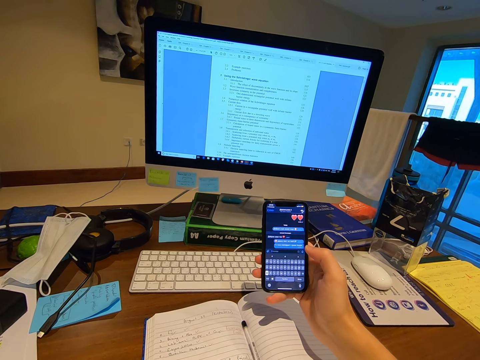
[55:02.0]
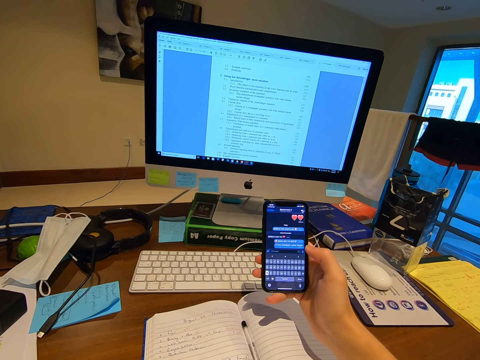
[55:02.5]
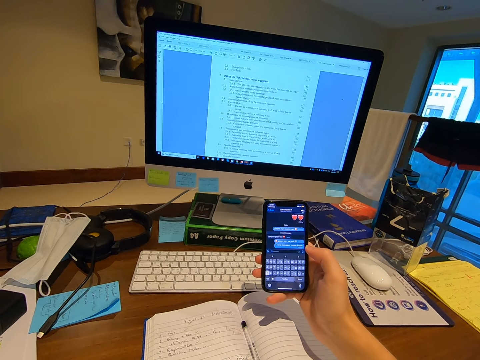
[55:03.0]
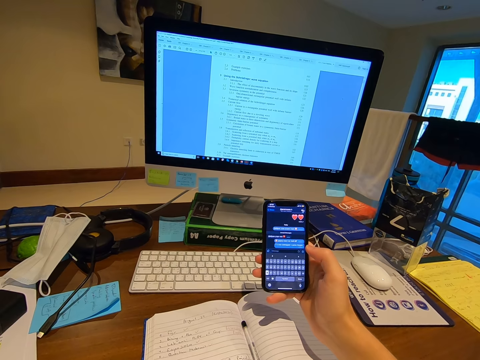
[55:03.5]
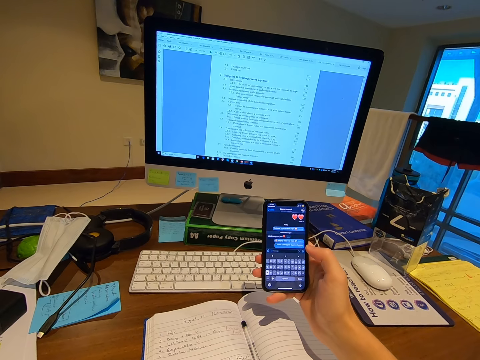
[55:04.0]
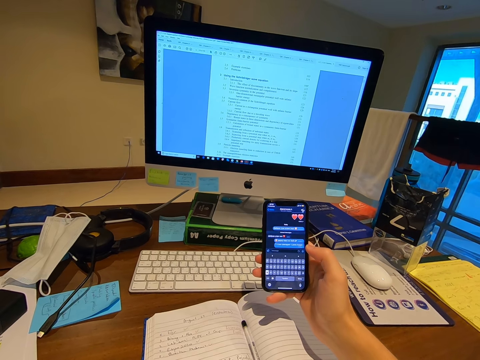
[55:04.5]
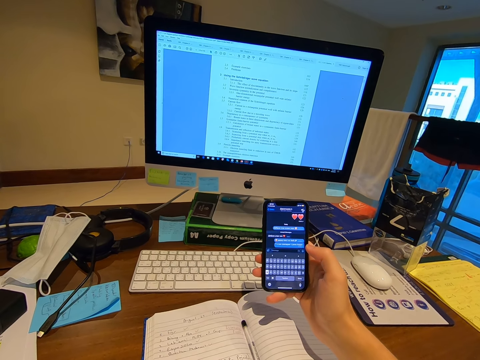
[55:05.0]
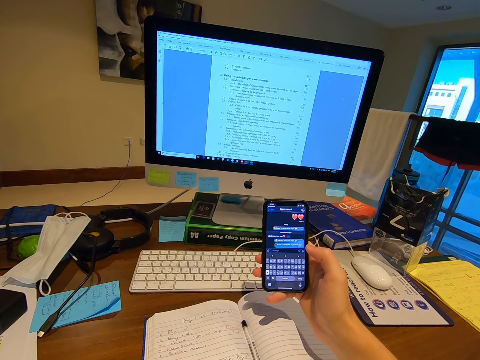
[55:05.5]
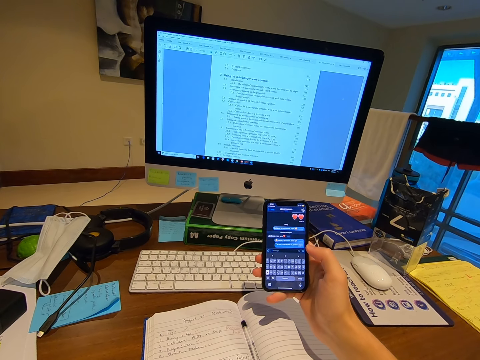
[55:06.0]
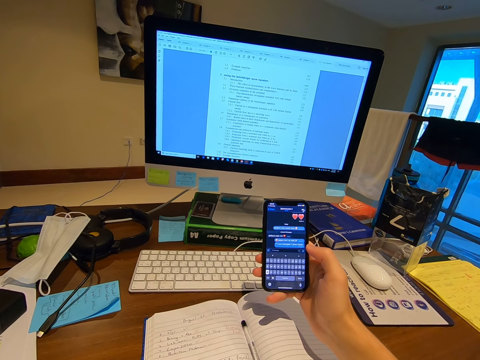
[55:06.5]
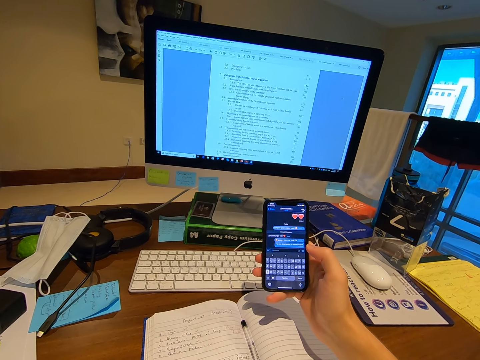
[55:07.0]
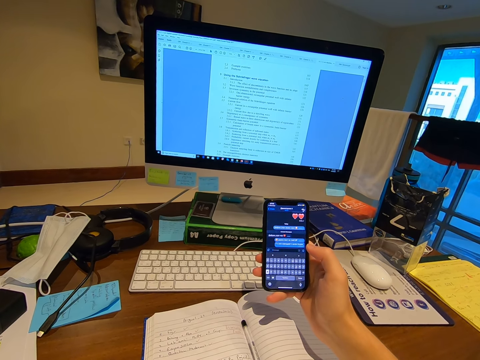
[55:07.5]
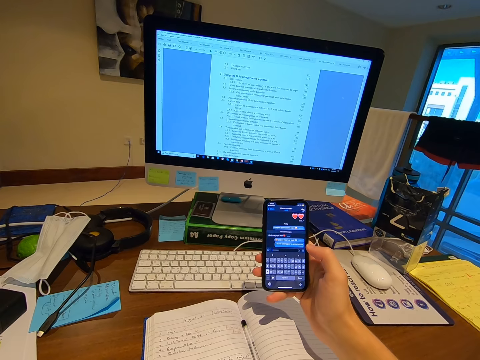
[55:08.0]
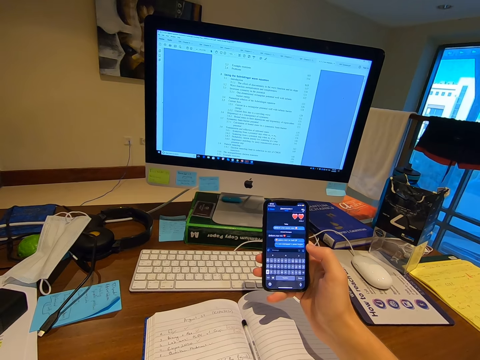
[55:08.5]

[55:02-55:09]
The camera wearer stares at the phone.

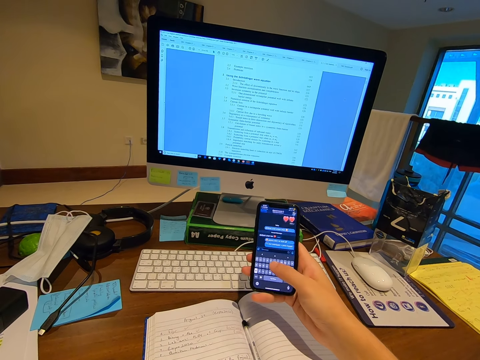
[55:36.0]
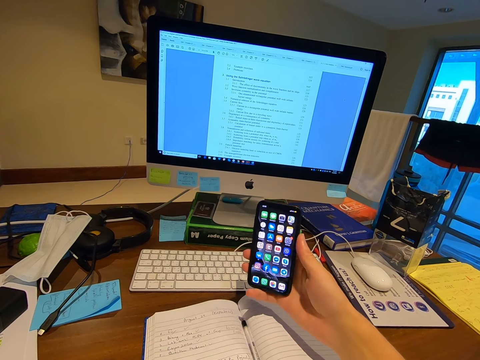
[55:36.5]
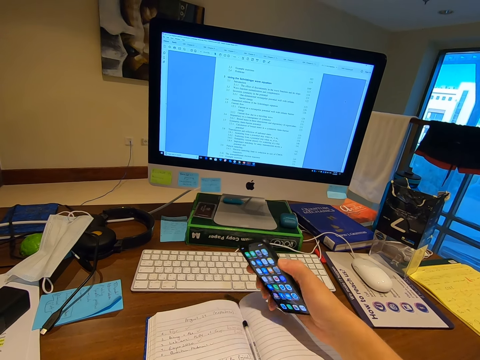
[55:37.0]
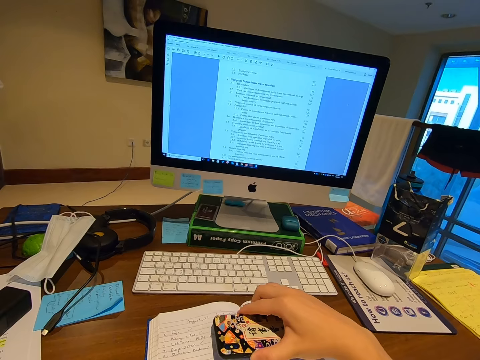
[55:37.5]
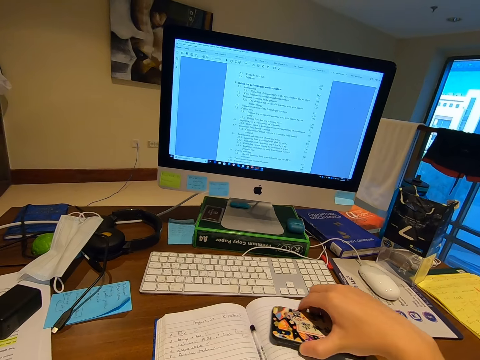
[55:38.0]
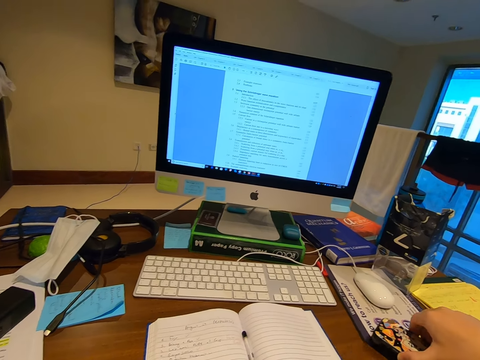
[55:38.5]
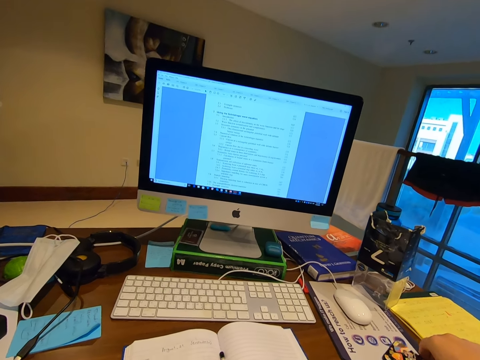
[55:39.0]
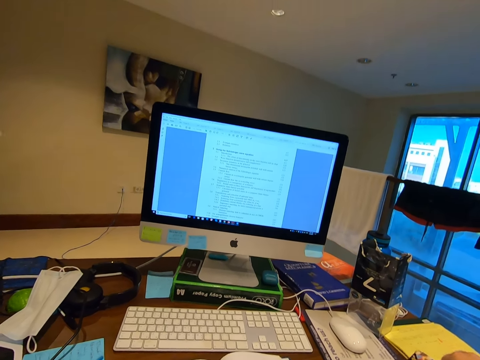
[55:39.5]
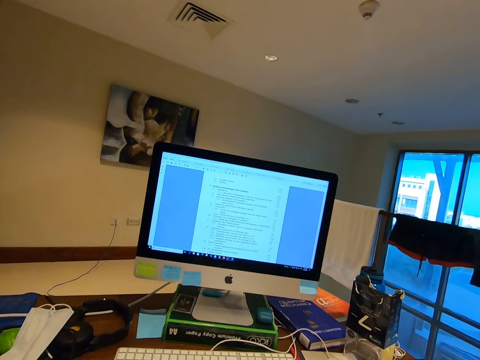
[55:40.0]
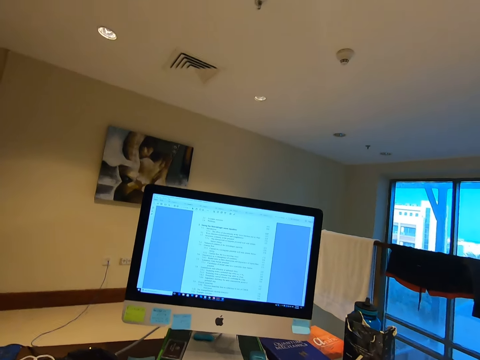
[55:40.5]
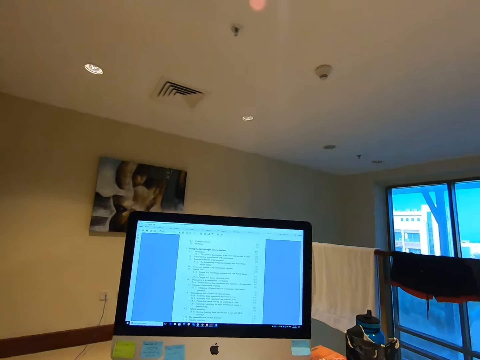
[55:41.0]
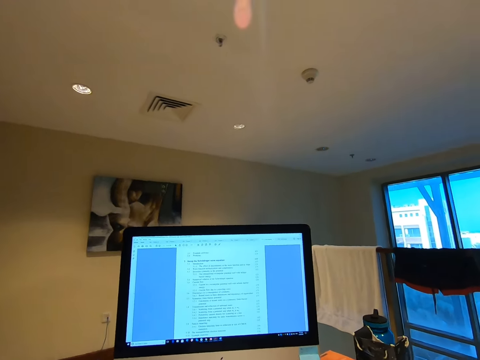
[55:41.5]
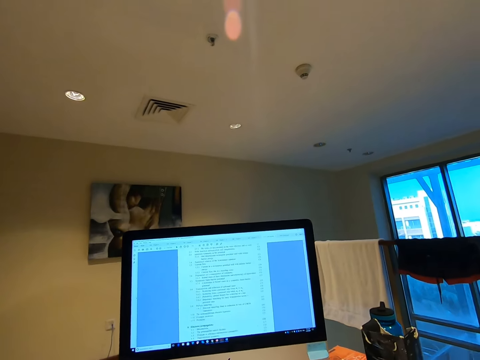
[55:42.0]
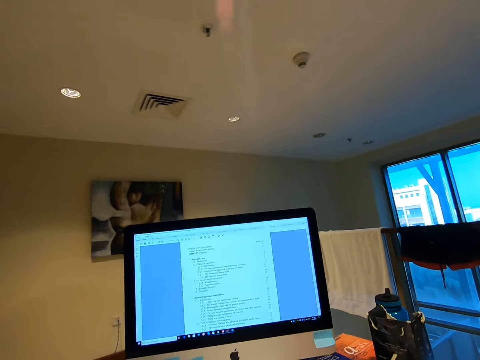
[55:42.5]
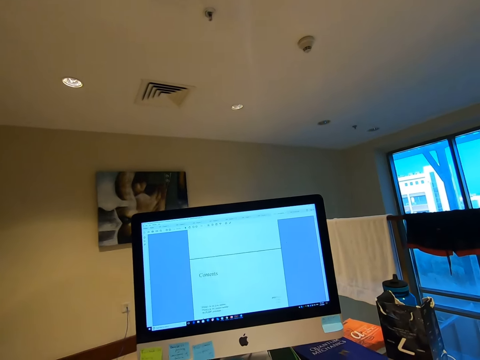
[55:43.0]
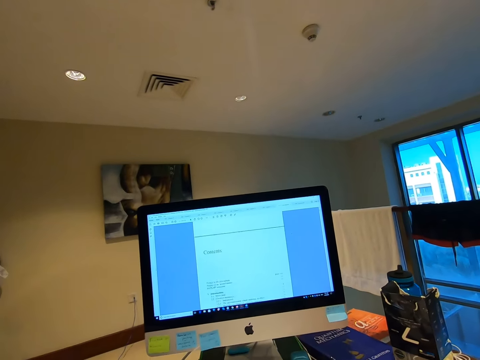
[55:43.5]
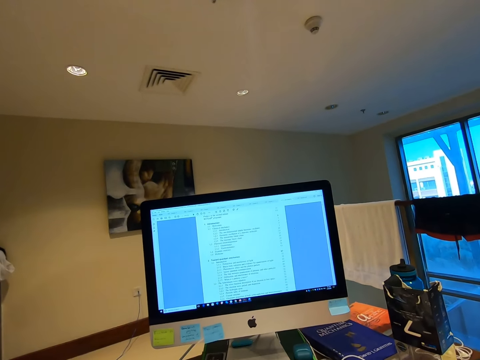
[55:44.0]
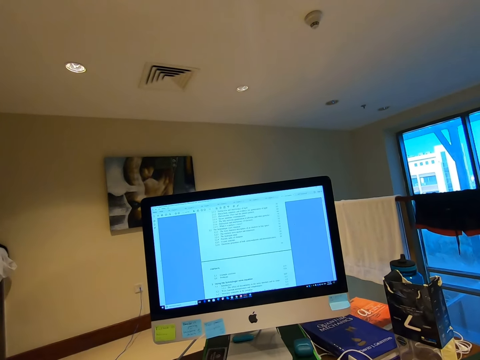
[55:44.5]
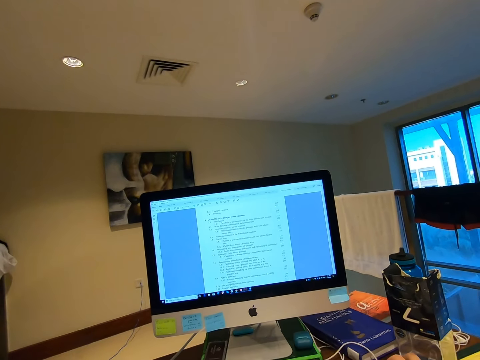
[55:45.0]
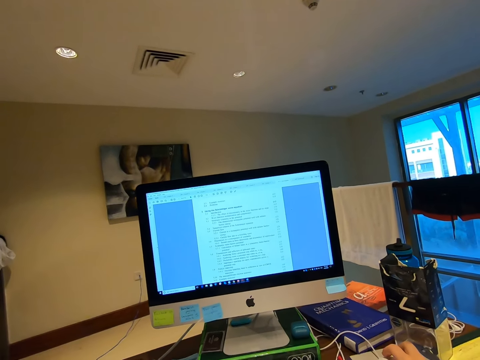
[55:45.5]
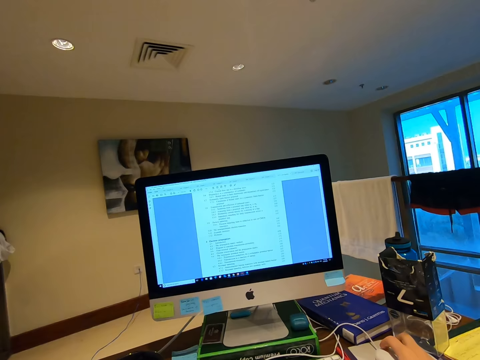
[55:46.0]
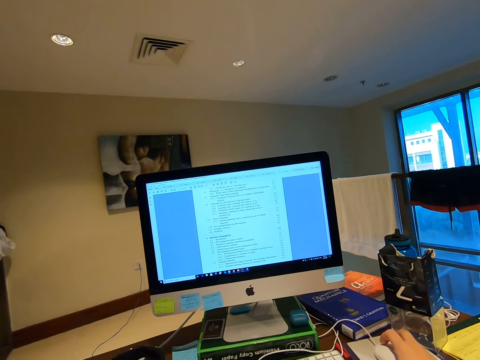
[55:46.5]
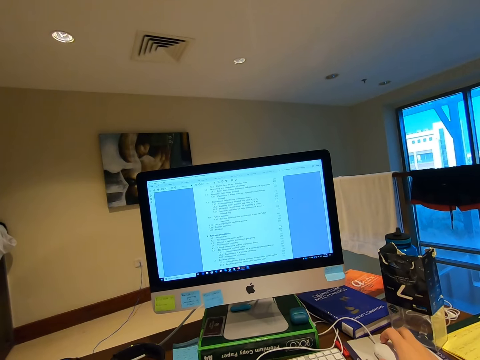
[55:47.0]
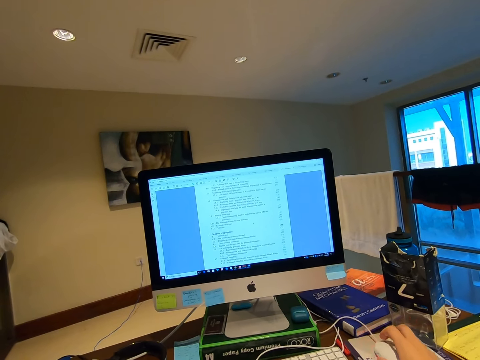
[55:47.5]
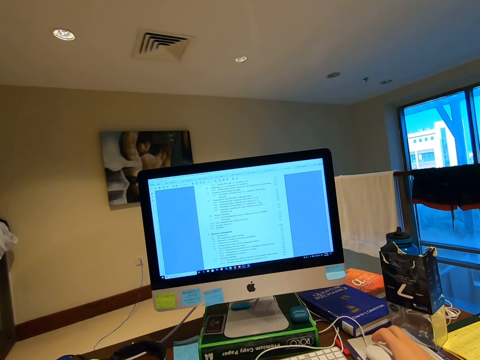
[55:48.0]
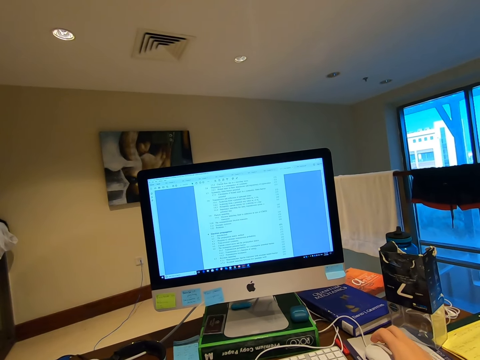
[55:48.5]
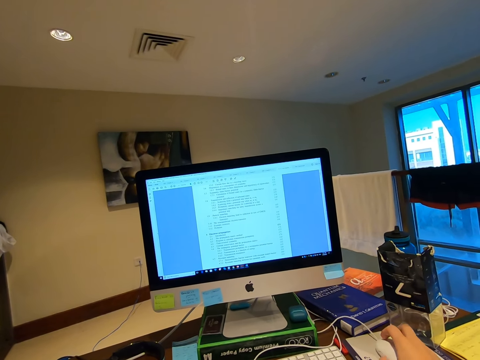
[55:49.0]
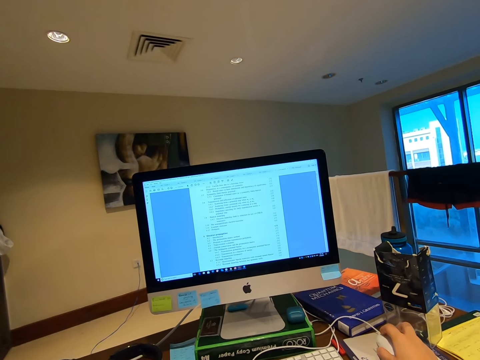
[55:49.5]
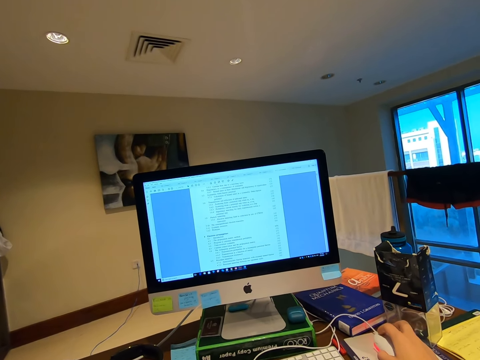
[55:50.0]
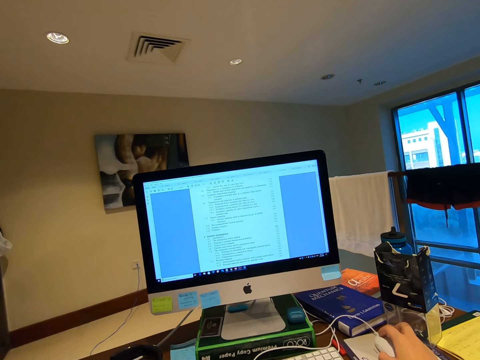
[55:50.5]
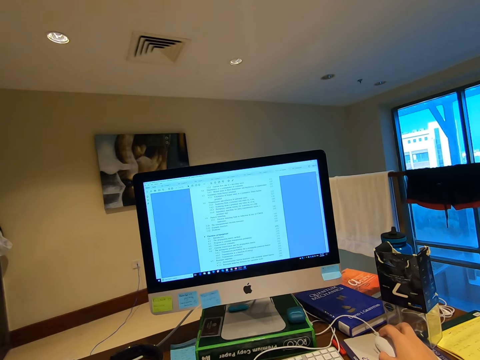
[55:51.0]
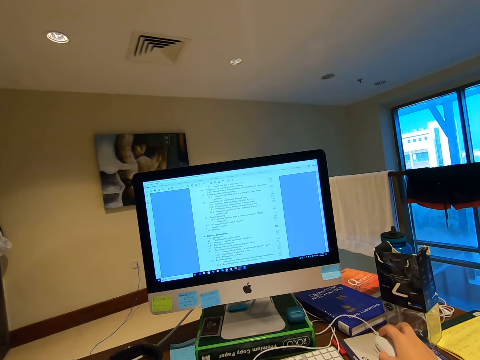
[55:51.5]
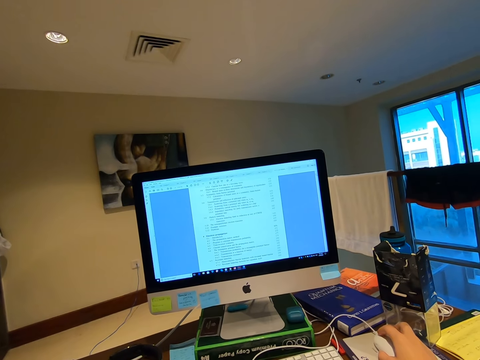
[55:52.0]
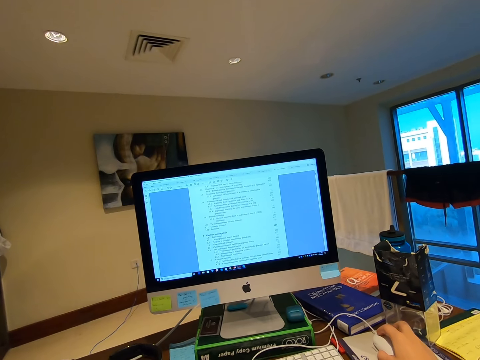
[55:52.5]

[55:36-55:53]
The camera wearer places the phone on the table. She moves the phone on the table. She operates the computer and stares at the computer desktop. She scrolls the mouse with her right hand.

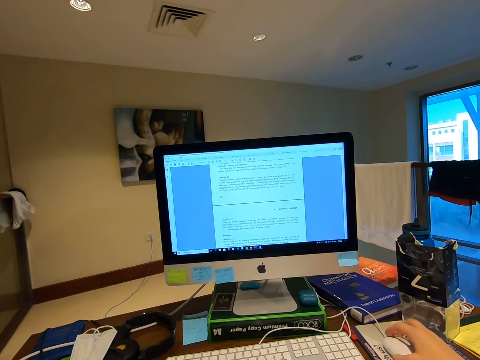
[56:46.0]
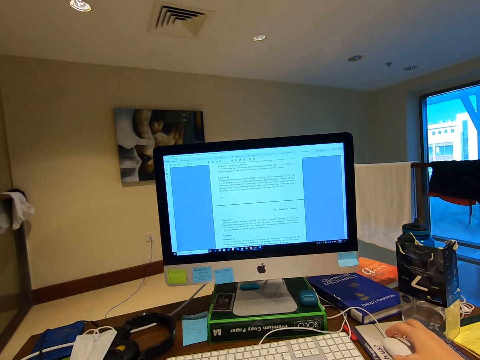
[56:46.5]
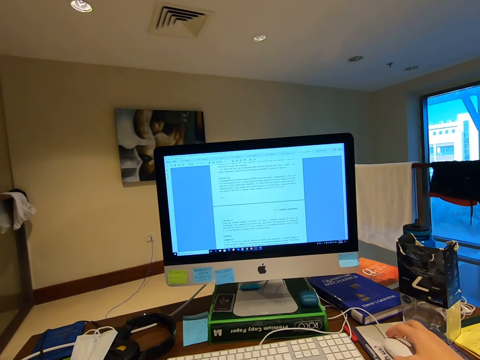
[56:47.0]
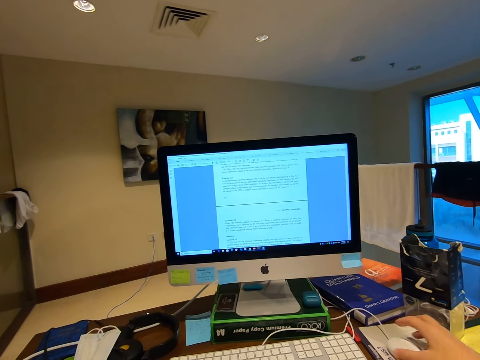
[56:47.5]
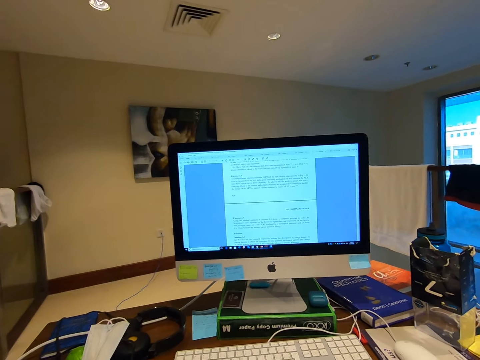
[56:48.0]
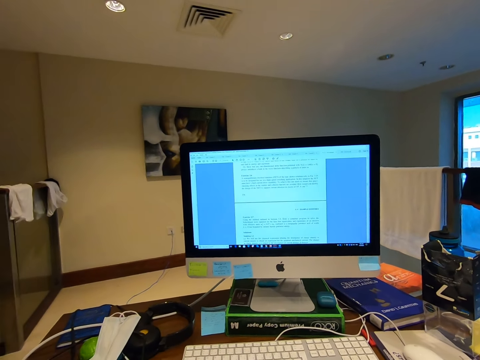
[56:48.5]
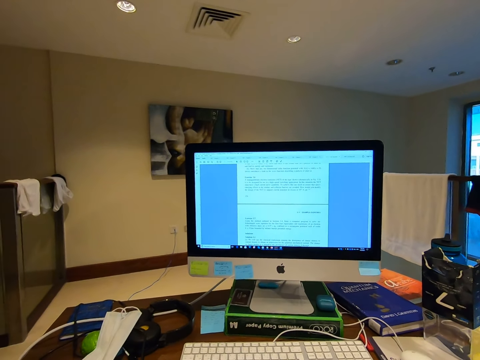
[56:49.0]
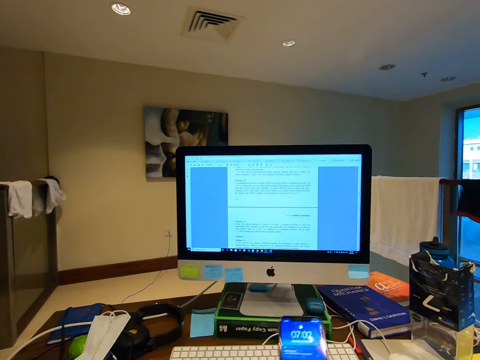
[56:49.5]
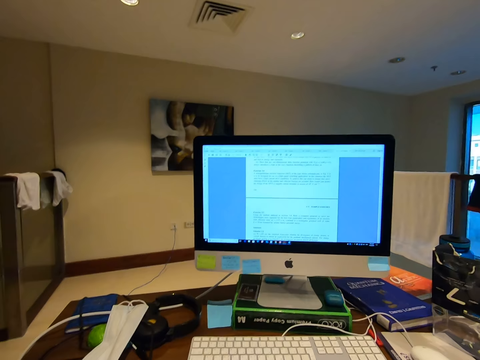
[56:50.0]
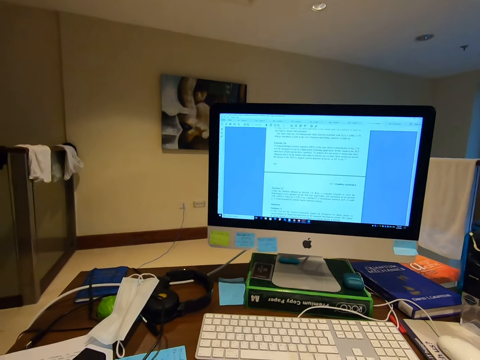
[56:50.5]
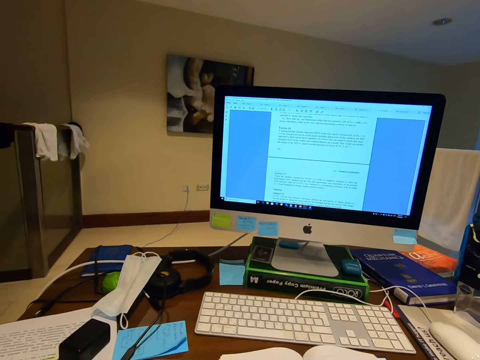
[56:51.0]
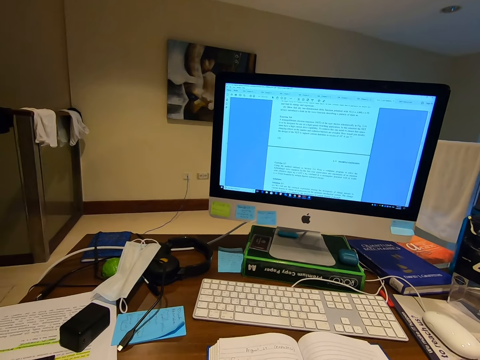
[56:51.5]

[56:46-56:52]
The camera wearer leaves the computer mouse. They adjust the camera. They operate the phone. They stare at the computer. They stare at the book.
